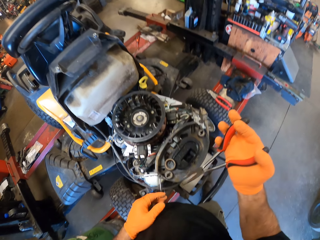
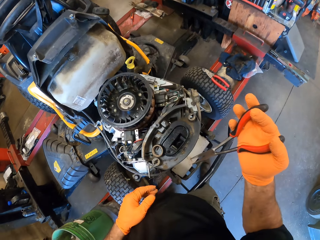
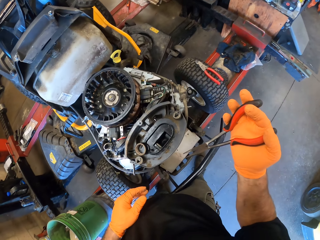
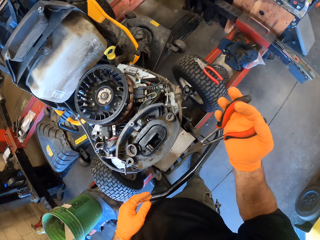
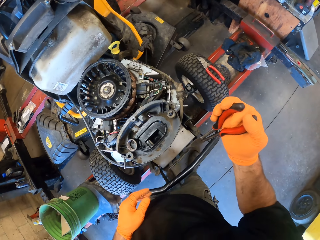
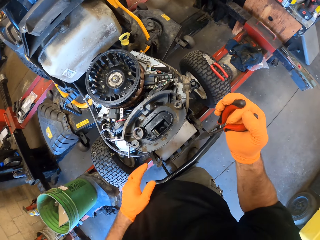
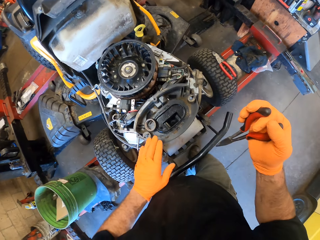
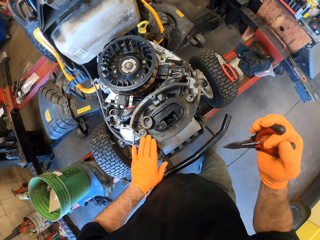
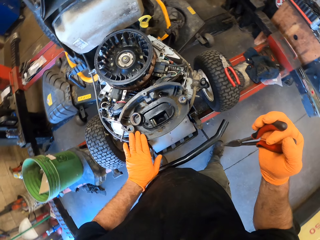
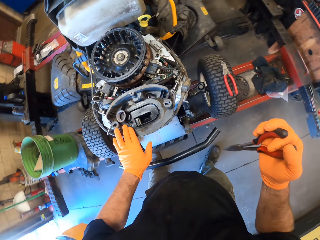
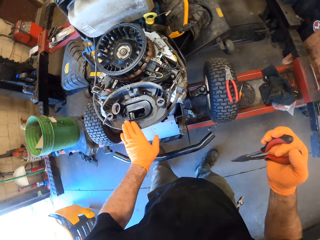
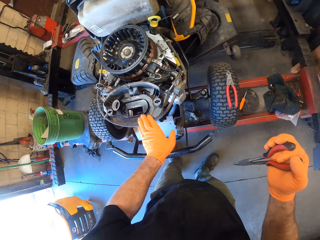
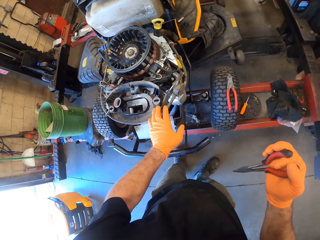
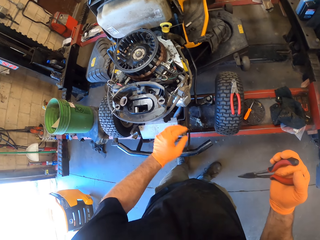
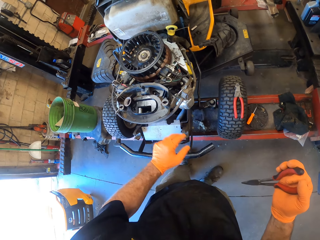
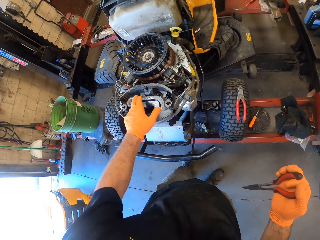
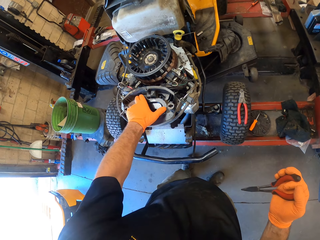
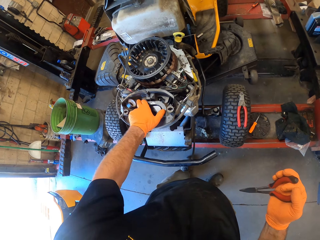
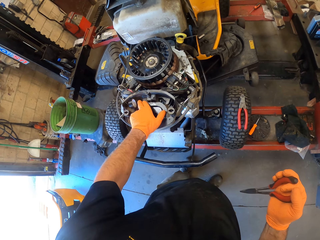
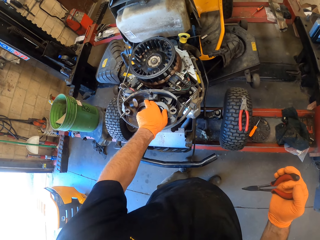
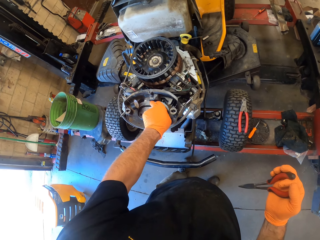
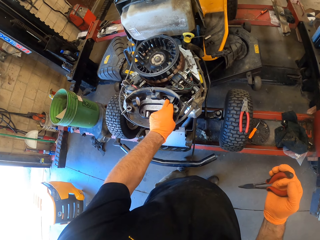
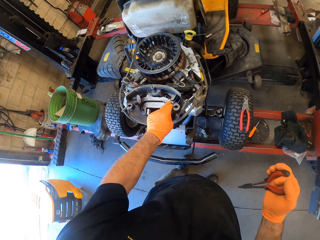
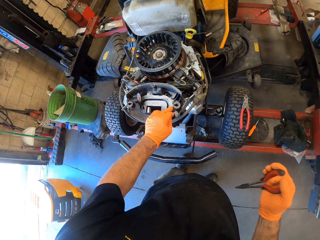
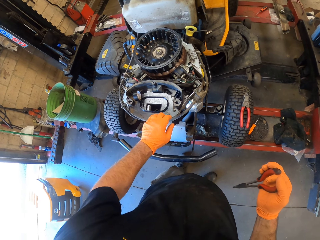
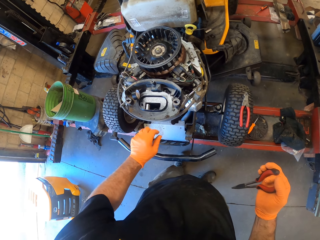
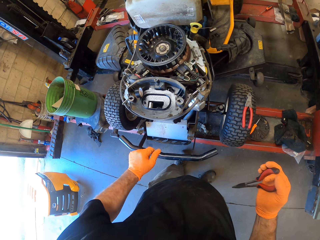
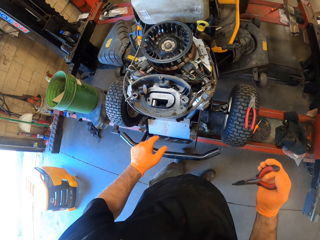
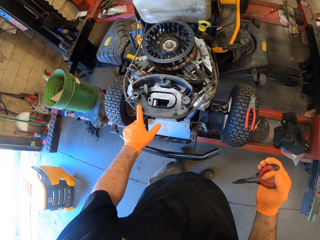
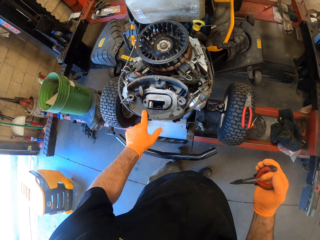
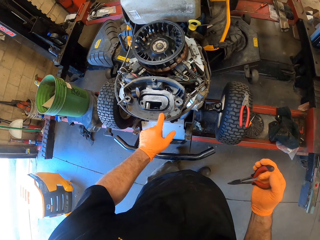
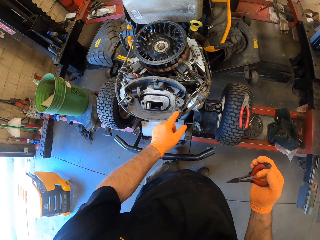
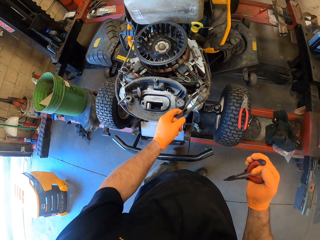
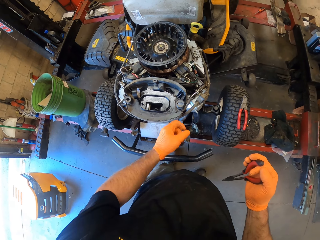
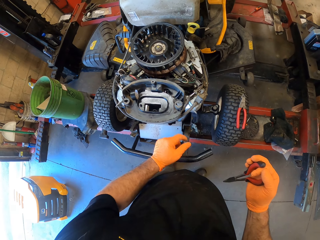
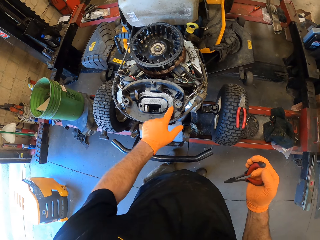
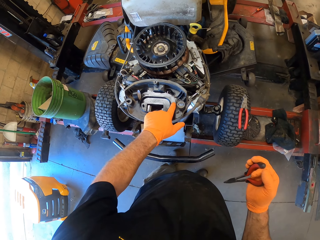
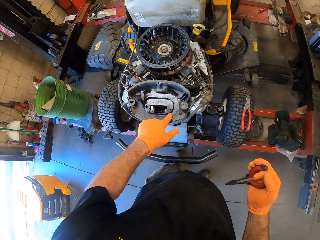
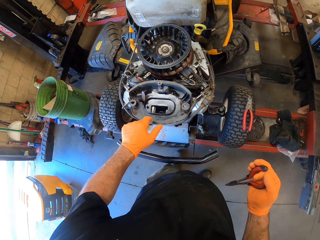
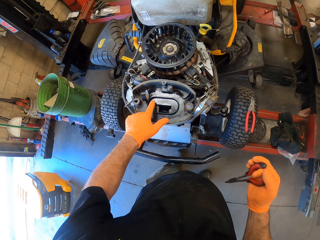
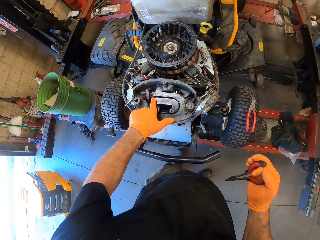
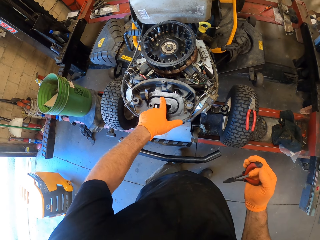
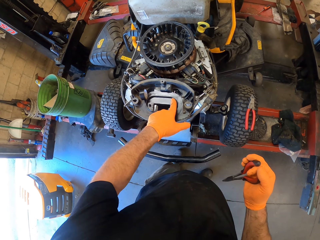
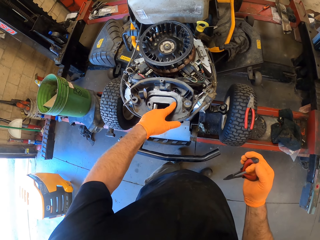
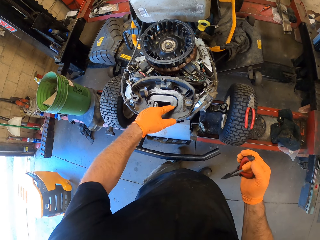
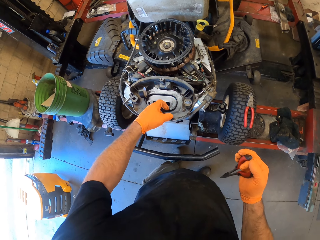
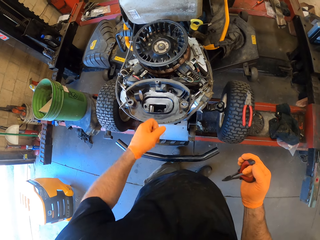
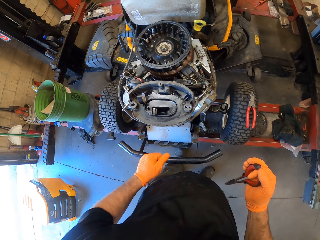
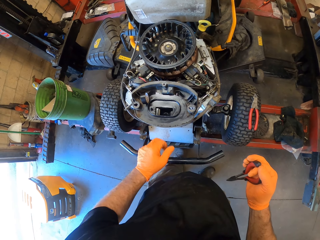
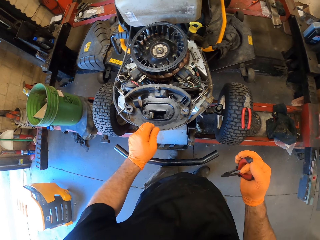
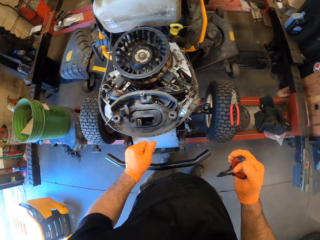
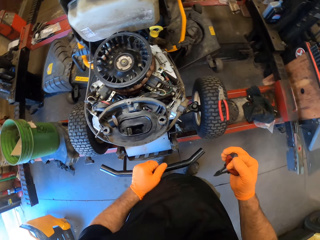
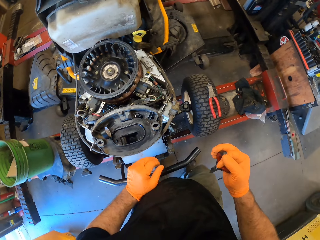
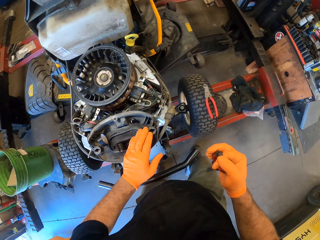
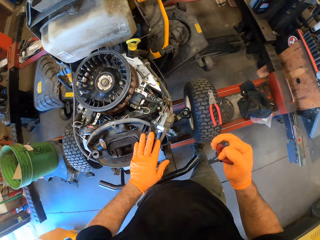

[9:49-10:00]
The camera wearer moves the nose pliers away from the finger. He moves a leg. He wipes the lawn mower with his left hand. He touches the engine. He moves to the other side. He removes his hand from the engine. He wipes the engine. He removes his hand from the engine. He wipes the engine with a finger. He drops the grass build up. He wipes the engine. He moves his hand away from the engine.

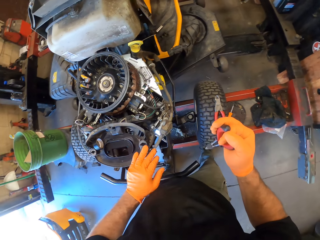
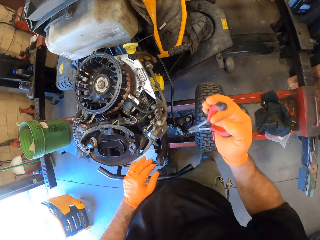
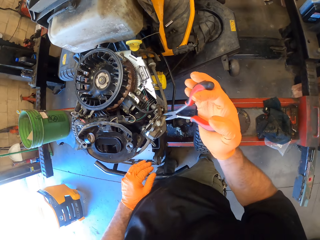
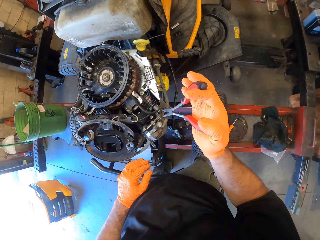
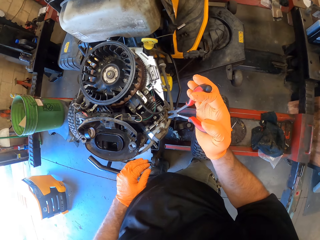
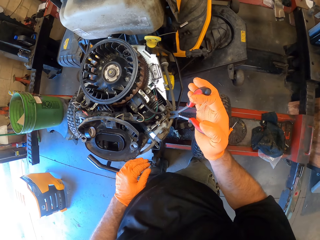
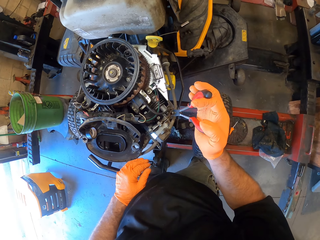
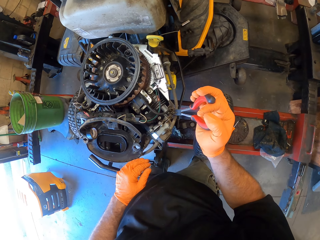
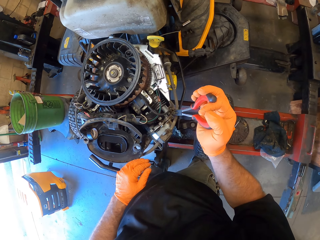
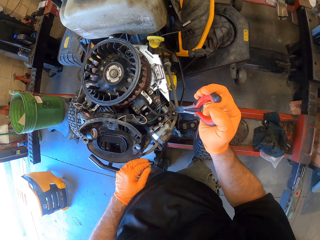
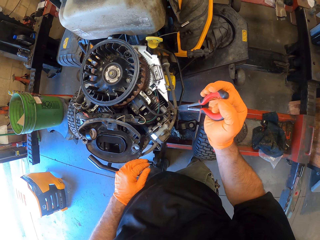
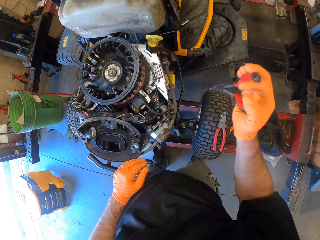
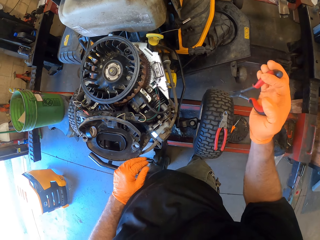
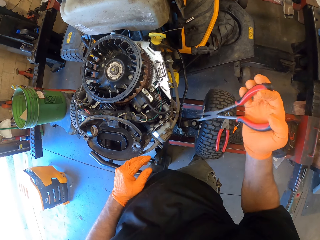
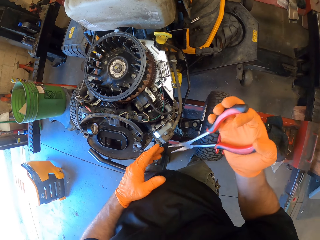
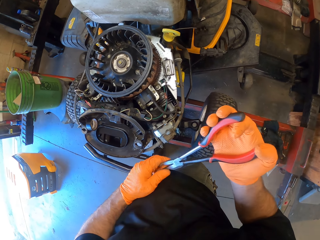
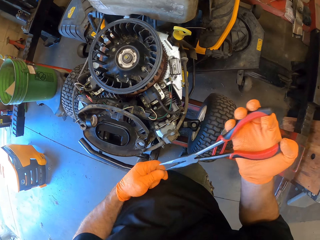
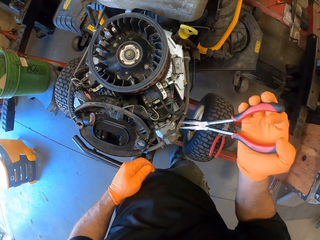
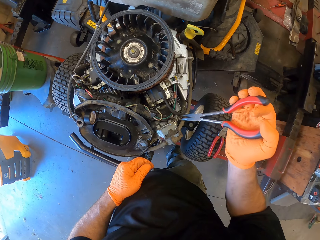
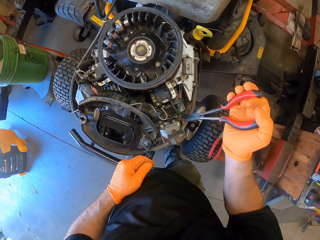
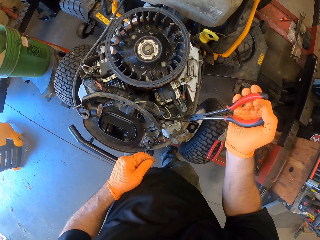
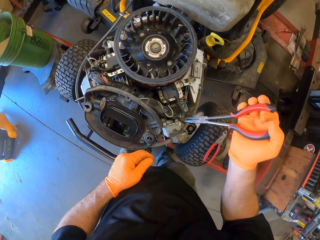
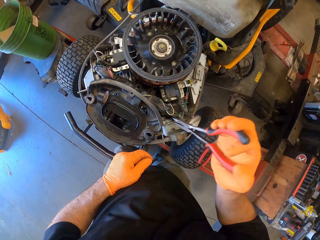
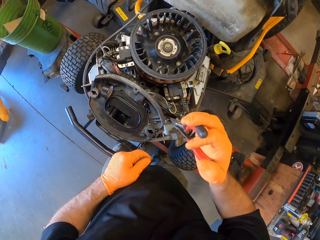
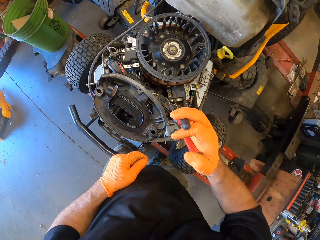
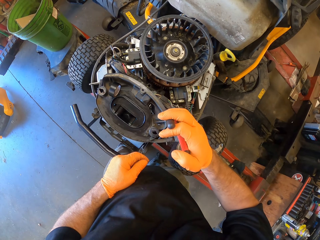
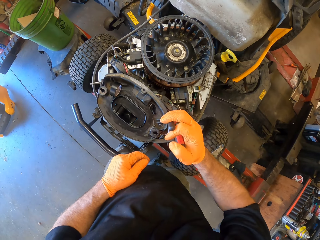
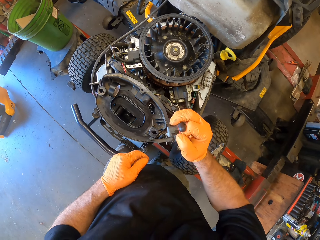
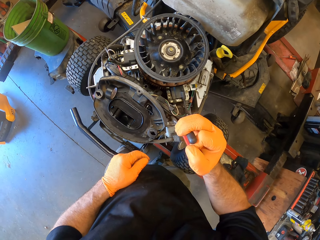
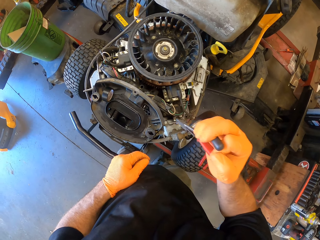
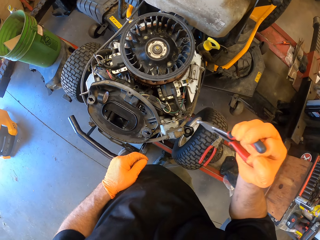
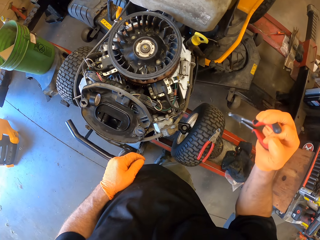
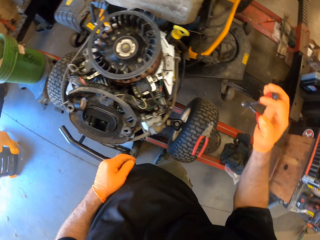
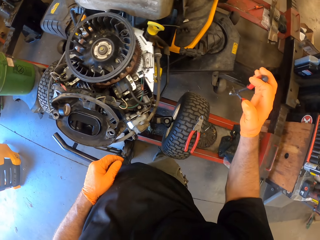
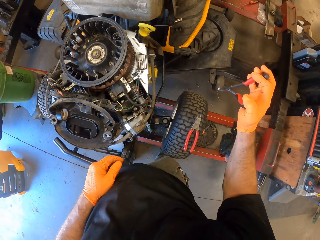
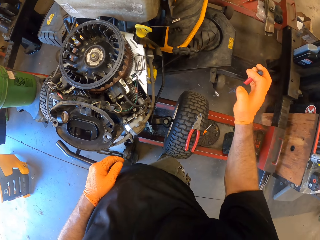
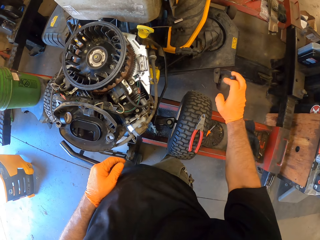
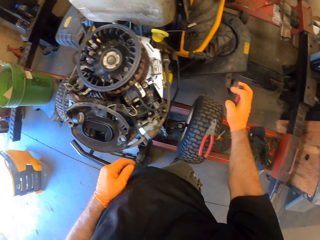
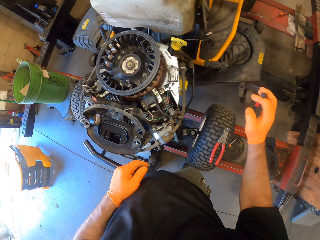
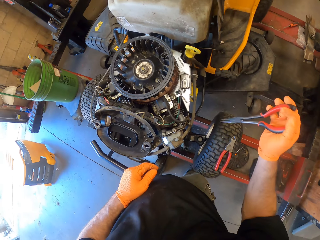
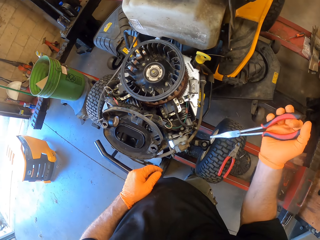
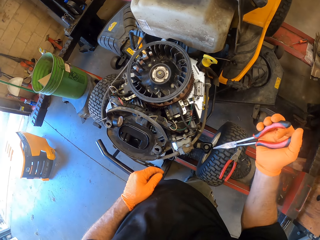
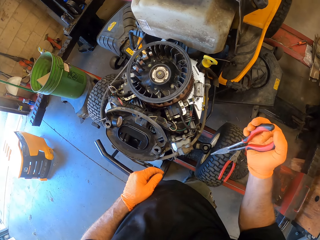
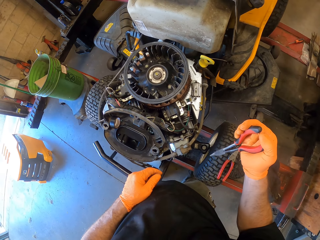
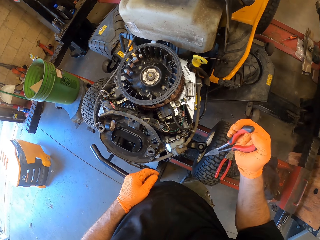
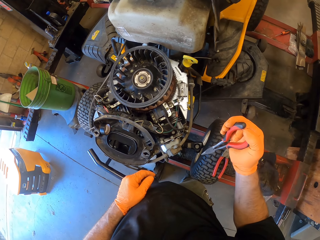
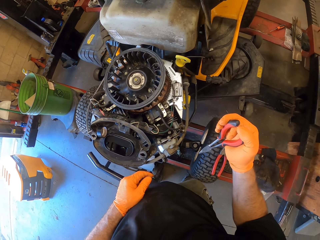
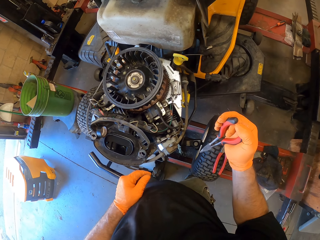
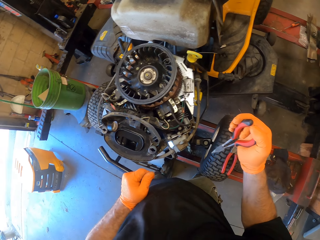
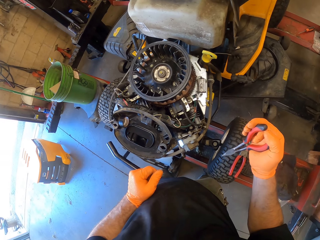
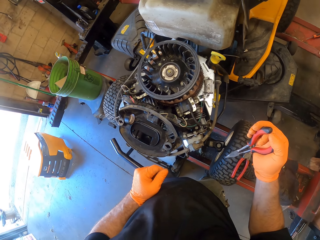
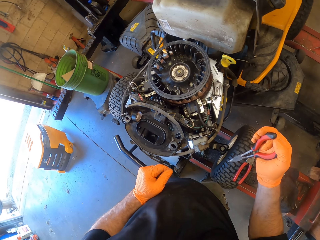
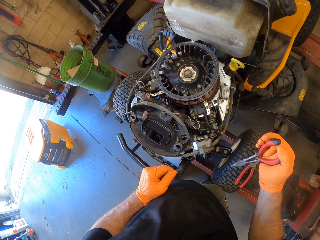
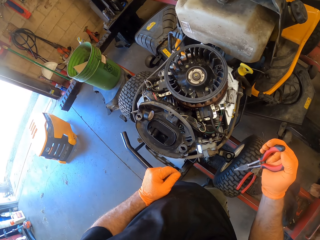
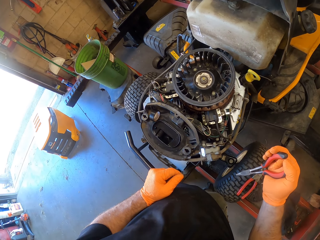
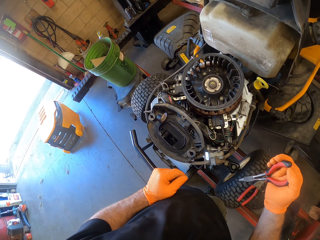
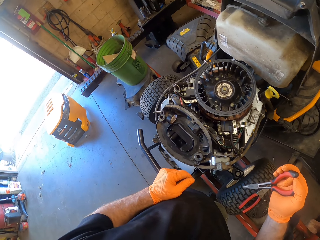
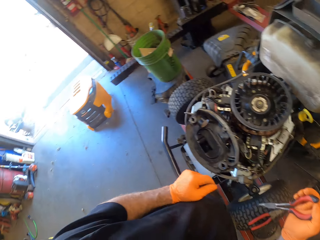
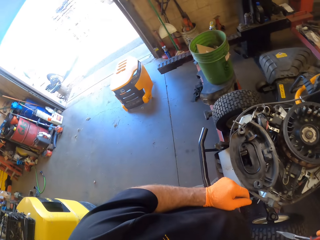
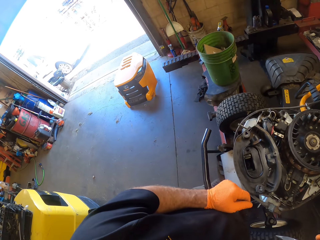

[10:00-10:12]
The camera wearer moves forward. He holds the engine. He removes his hand from the engine. He picks grass. He removes dirt from the lawn mower with the screw driver in his right hand. He drops the grass. He holds the nose pliers with the other hand. He touches the screw driver in his right hand with his left hand. He puts the pliers on the engine. He removes dirt from the lawn mower with the screw driver in his right hand. He picks grass. He drops the dirt on the floor with the screw driver in his right hand.
